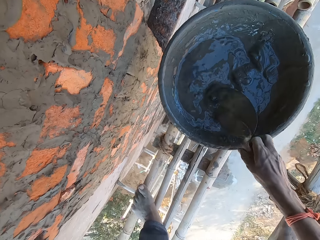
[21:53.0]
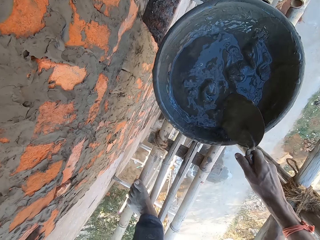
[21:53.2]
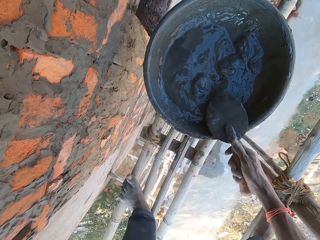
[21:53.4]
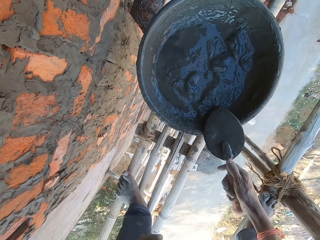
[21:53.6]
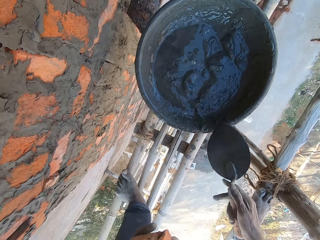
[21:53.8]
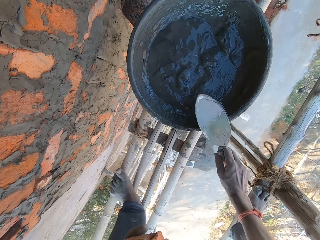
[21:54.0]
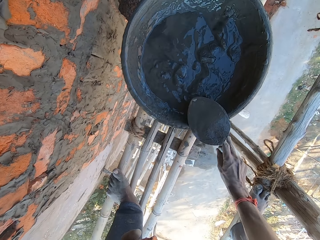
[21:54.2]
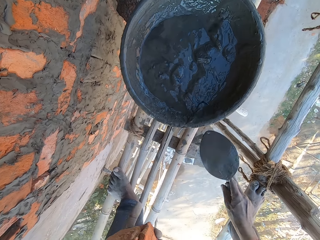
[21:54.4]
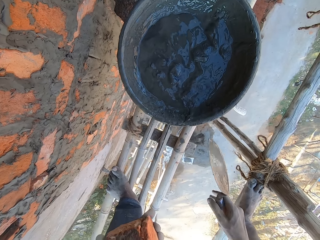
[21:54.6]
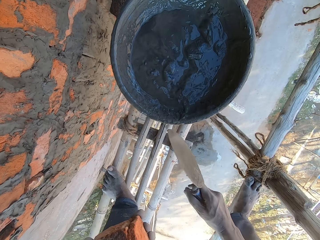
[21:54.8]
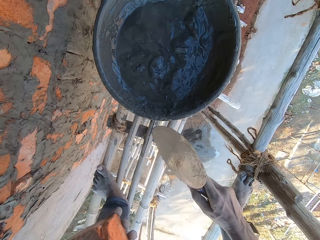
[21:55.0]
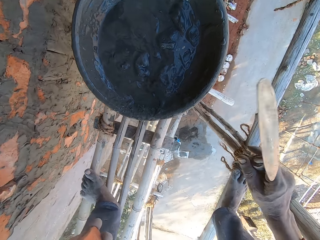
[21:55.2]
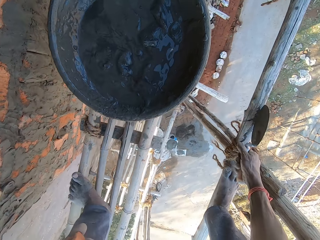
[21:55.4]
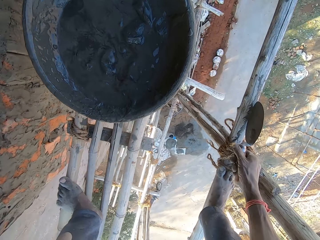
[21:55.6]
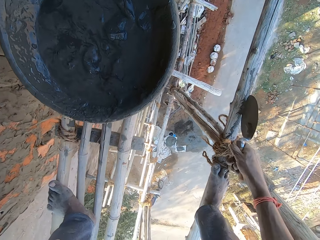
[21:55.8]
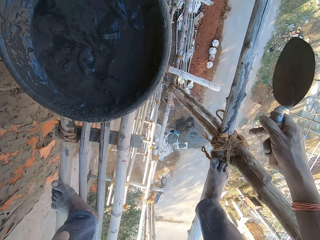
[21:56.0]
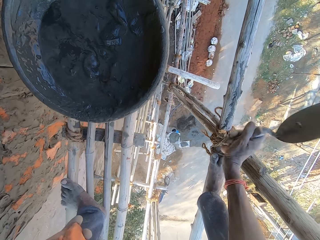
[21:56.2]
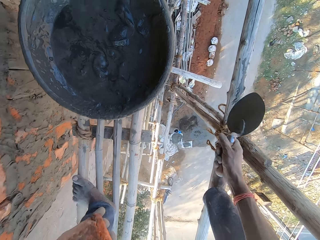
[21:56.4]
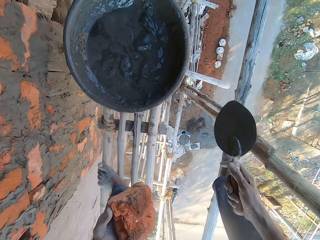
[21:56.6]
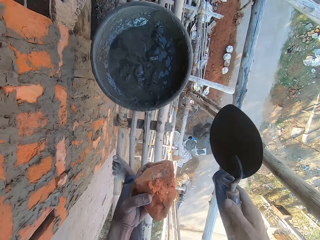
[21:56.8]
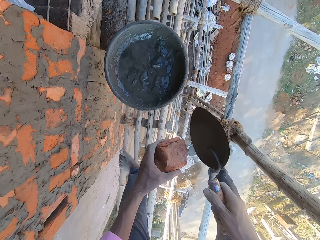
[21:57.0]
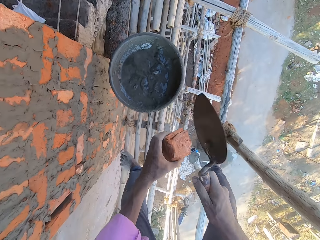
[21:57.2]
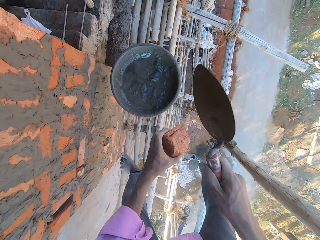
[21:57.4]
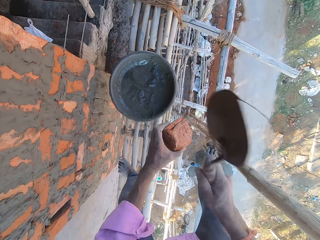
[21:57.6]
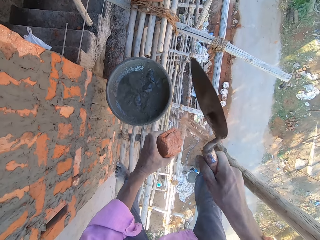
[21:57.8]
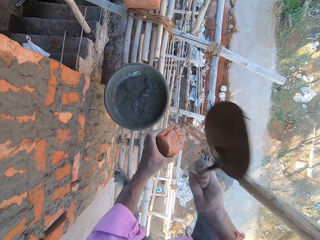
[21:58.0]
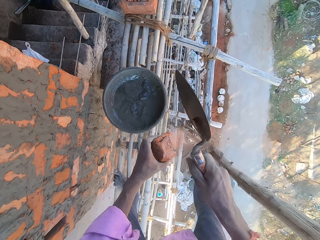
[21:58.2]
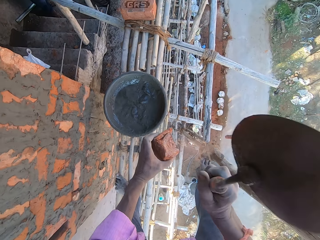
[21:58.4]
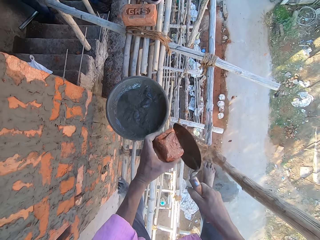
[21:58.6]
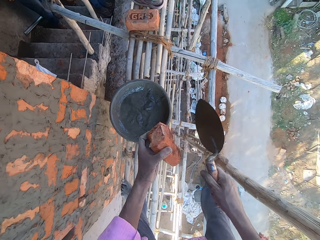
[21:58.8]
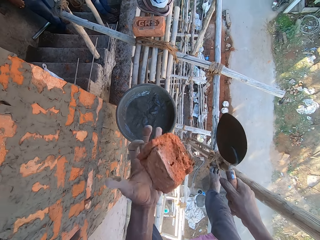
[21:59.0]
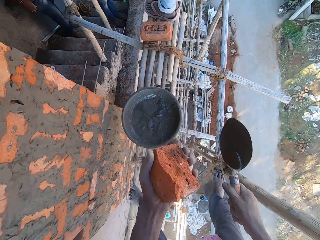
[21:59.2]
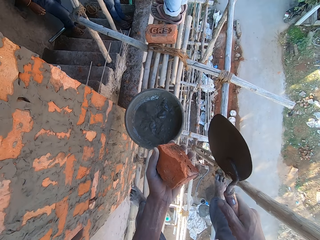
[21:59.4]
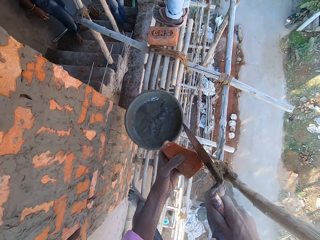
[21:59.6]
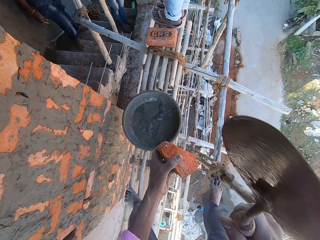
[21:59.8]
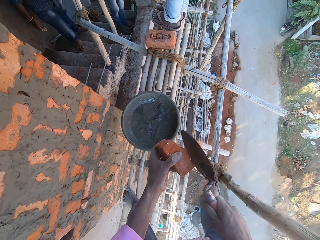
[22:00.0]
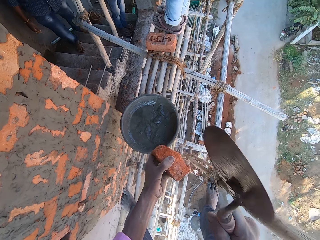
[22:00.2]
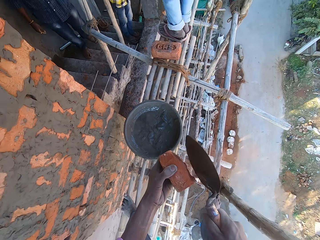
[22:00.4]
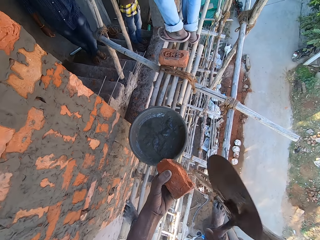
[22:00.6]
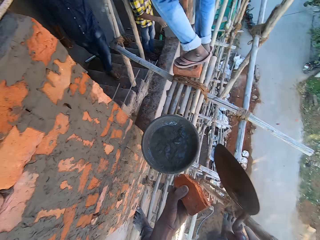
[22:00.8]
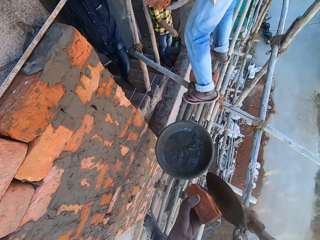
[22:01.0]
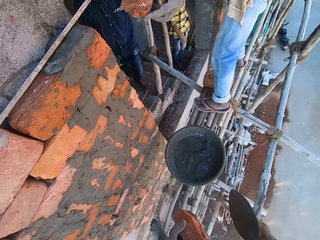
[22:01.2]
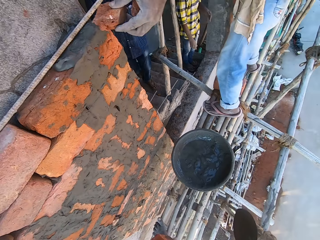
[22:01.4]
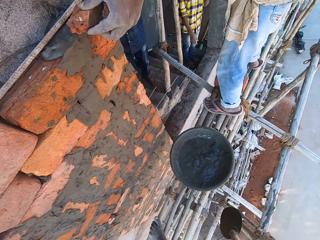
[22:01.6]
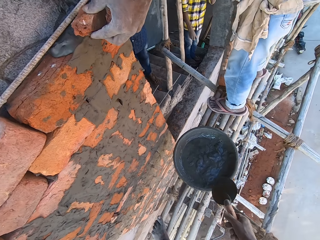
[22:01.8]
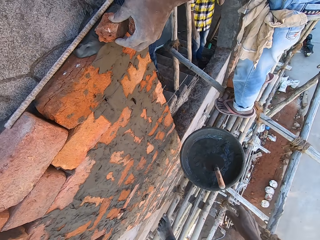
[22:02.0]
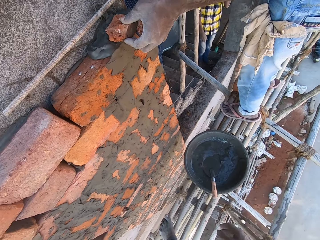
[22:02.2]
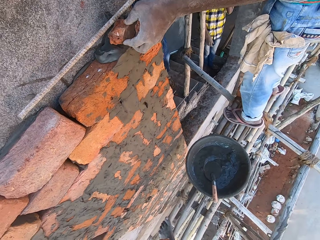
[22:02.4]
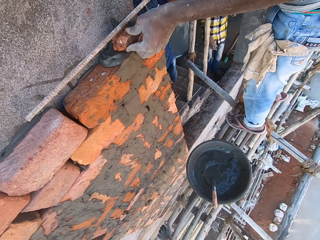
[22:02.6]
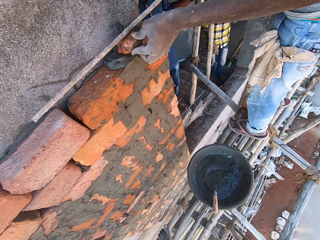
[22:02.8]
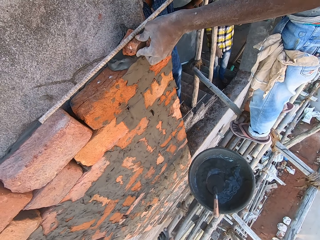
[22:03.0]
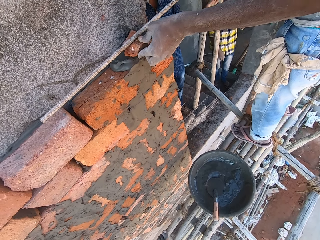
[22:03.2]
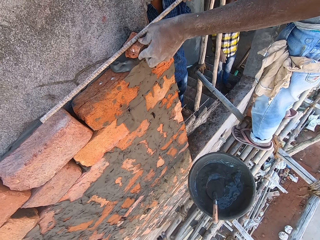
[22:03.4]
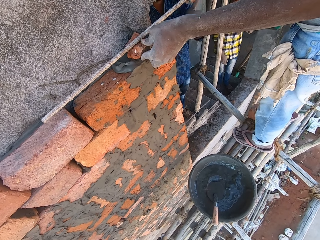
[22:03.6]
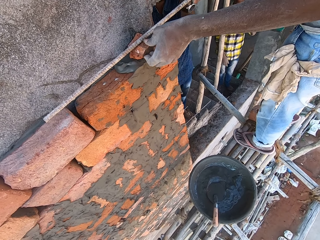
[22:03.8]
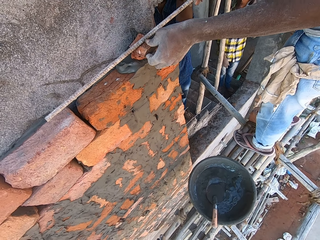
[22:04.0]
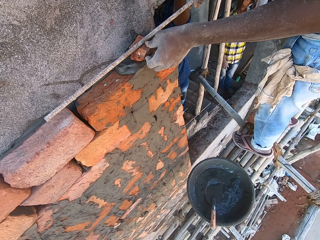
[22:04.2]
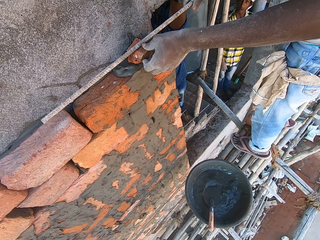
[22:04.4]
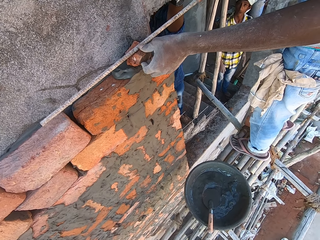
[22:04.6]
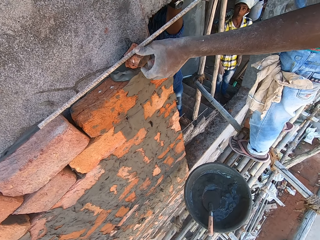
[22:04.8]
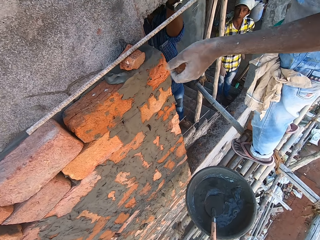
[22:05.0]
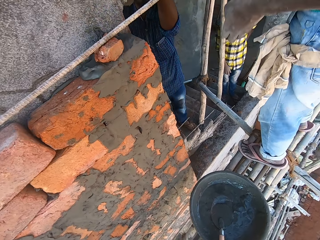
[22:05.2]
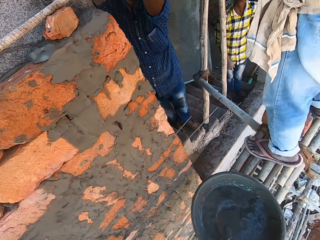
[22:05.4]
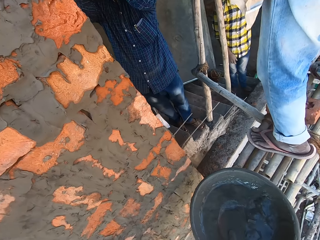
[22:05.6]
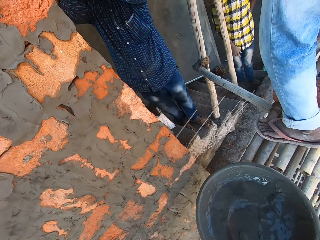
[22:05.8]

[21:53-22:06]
The camera wearer picks up the trowel in the head pan on the bamboo woods with his right hand. He wipes the trowel on the head pan on the bamboo woods with his right hand. He hits the trowel on a bamboo wood on the bamboo woods with his right hand. He hits the brick in his left hand with the trowel in his right hand. He drops the trowel in the head pan on the bamboo woods with his right hand. A man lifts the rod with his right hand and drops a brick on the brick on the wall with his left hand. The man fixes the brick.

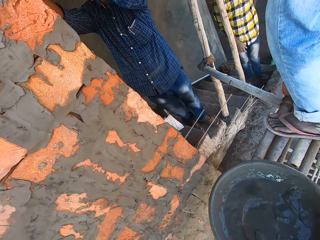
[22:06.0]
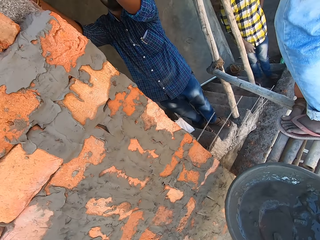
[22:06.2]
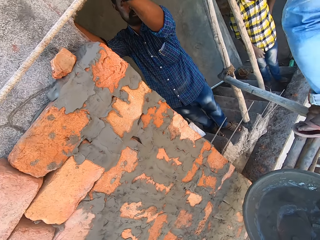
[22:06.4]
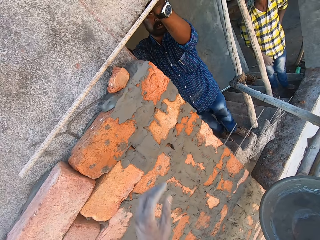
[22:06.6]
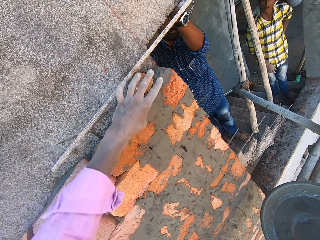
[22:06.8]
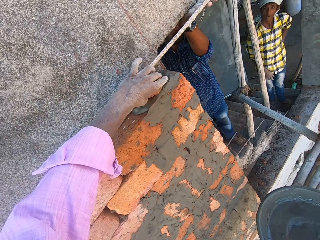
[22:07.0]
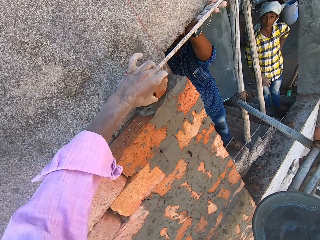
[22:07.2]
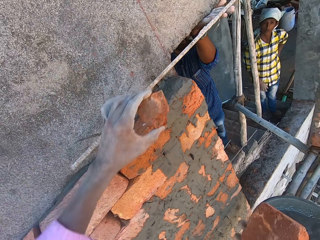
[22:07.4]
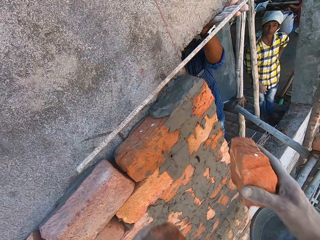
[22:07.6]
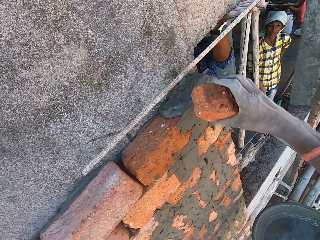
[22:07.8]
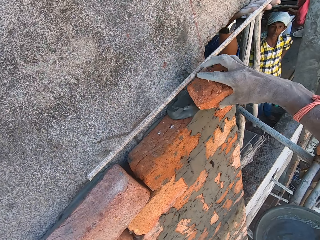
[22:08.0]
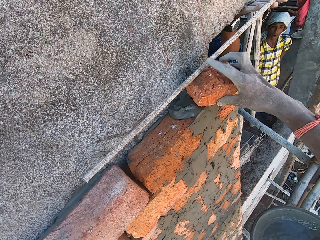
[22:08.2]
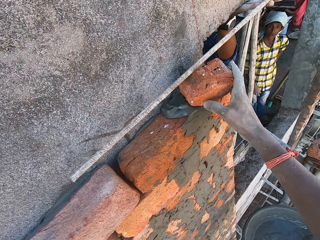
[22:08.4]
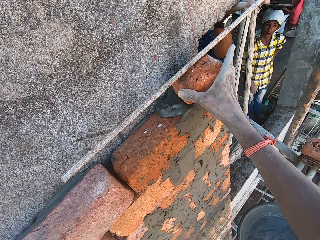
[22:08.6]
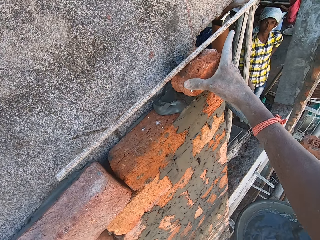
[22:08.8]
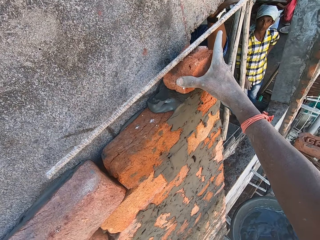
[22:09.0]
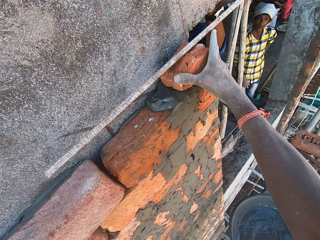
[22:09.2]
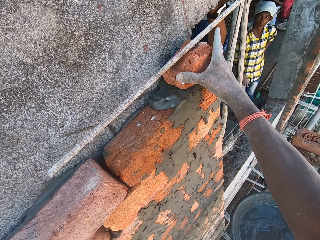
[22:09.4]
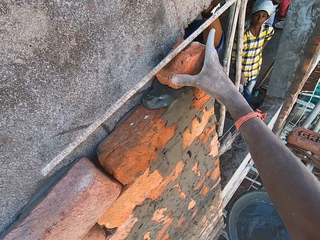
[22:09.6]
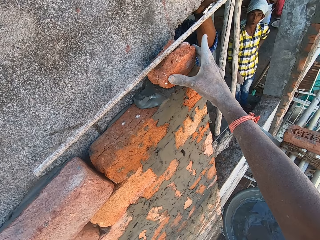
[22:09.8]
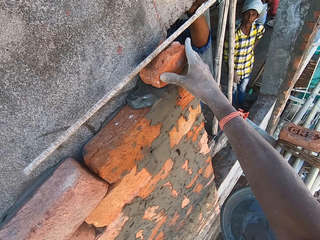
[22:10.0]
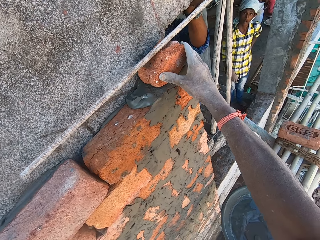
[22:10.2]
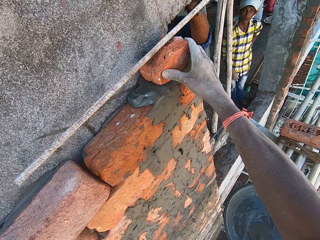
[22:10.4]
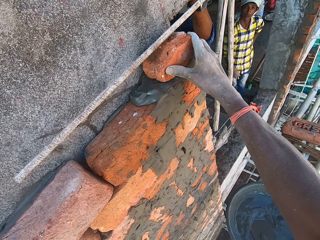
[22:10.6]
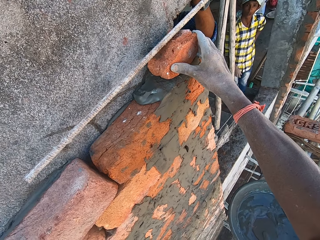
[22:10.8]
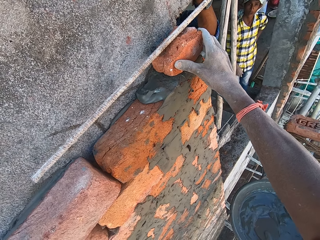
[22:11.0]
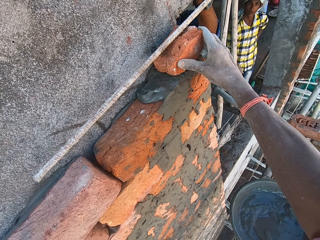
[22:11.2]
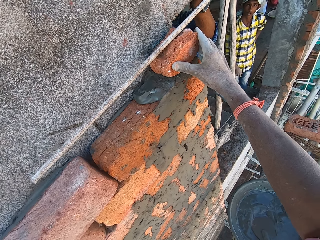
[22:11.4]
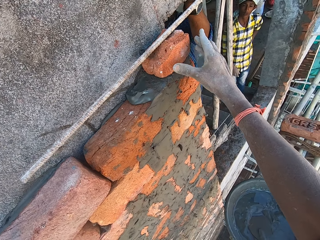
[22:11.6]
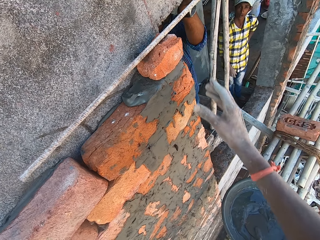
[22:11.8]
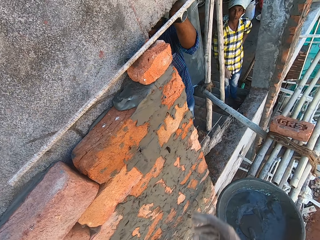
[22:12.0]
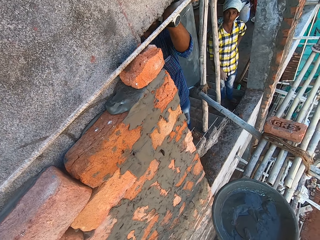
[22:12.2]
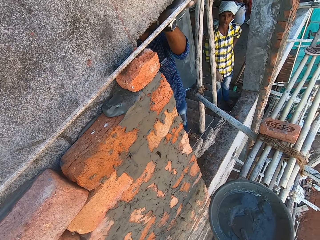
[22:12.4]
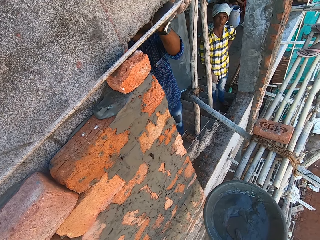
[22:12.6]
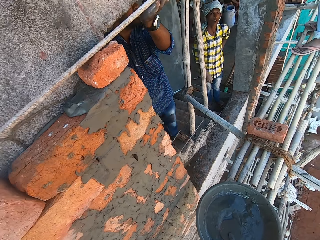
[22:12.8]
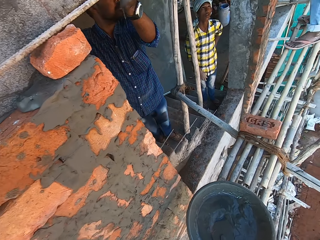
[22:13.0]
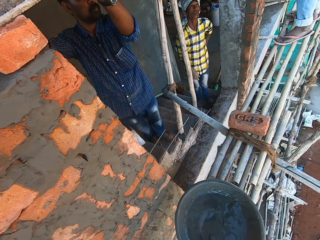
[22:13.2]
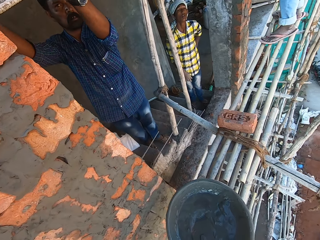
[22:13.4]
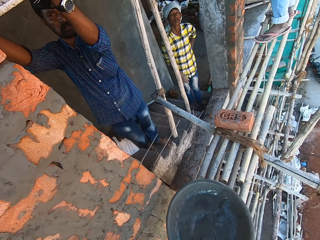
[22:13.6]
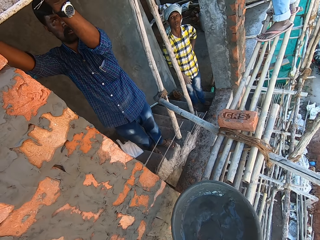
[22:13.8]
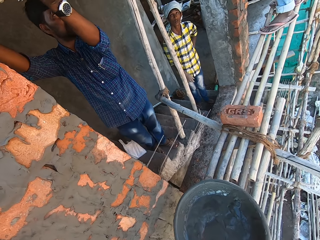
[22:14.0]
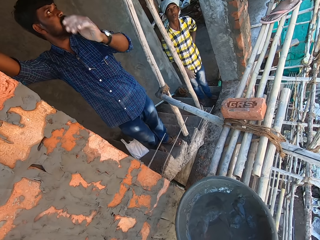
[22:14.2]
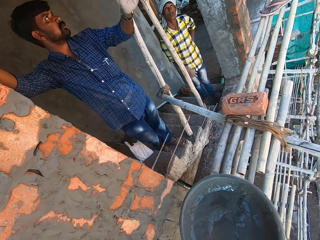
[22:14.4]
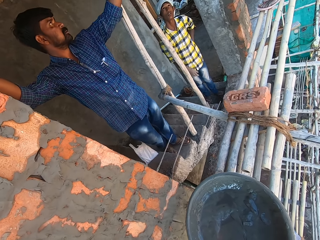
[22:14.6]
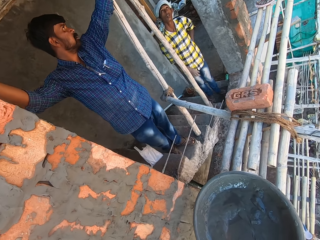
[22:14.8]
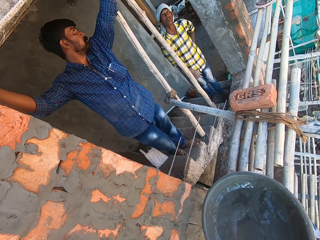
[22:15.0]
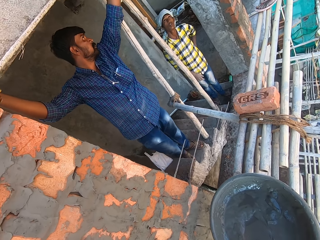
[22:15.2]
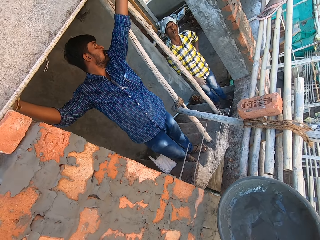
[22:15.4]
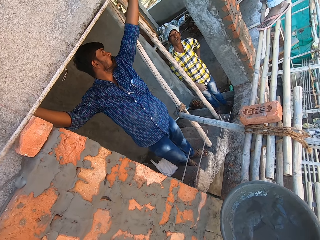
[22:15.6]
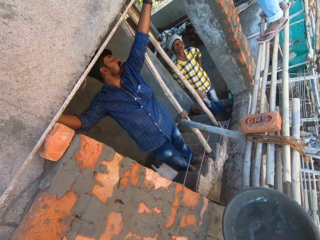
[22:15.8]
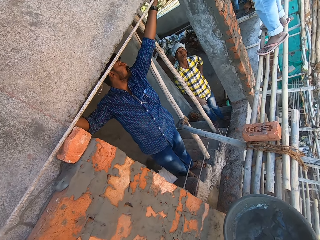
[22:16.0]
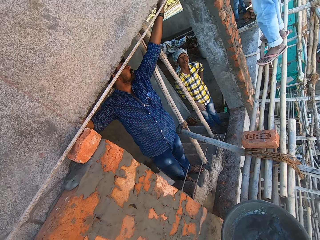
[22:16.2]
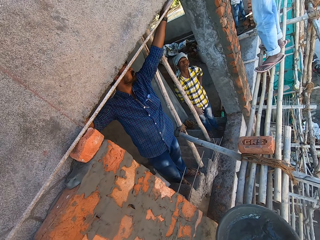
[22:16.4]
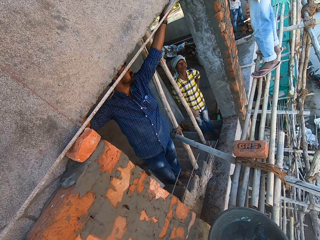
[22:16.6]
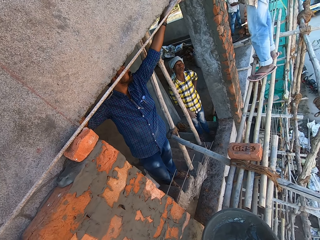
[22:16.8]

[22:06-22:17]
The camera wearer looks around the field. He removes the brick on the brick on the wall with his left hand. A man holds the rod with his left hand. The camera wearer drops the brick on the brick on the wall with his right hand. He looks around the field. The man interacts with another man.
